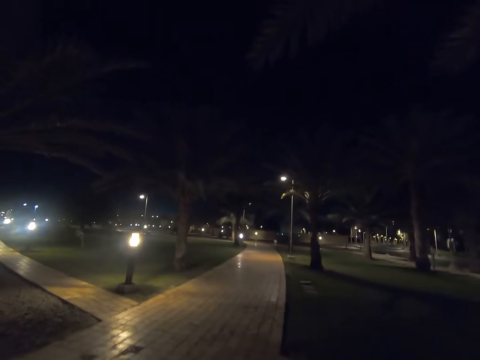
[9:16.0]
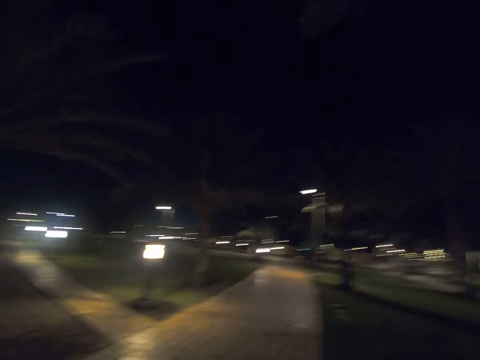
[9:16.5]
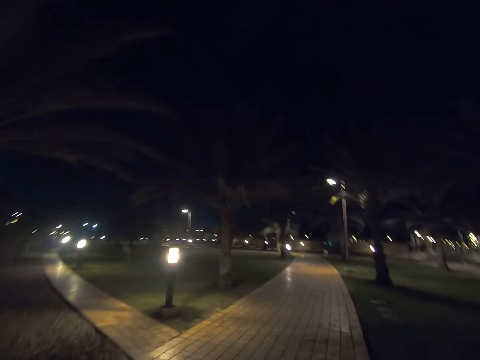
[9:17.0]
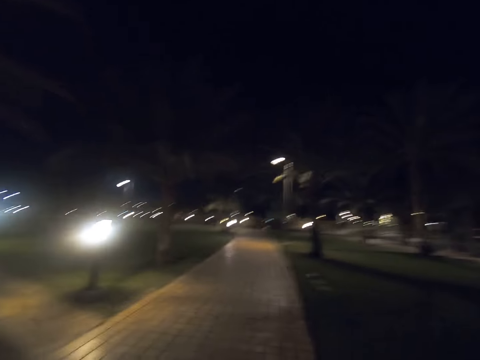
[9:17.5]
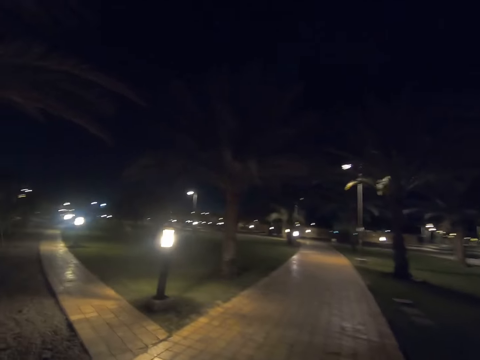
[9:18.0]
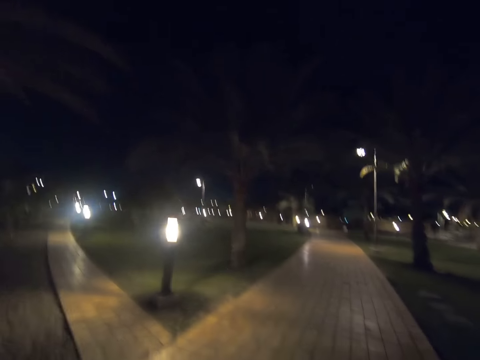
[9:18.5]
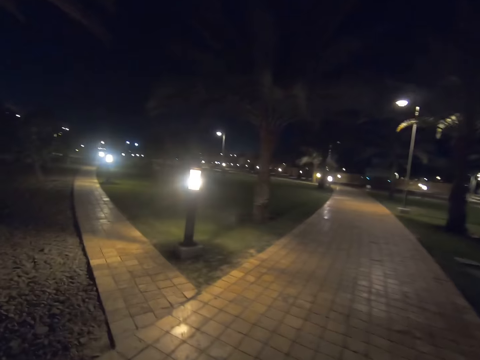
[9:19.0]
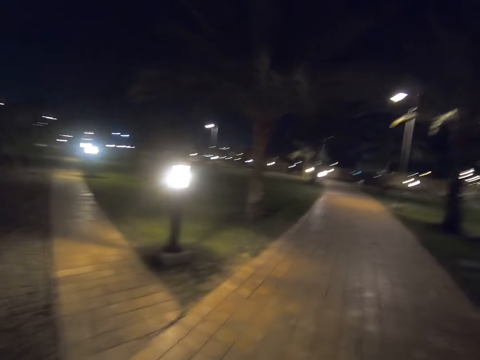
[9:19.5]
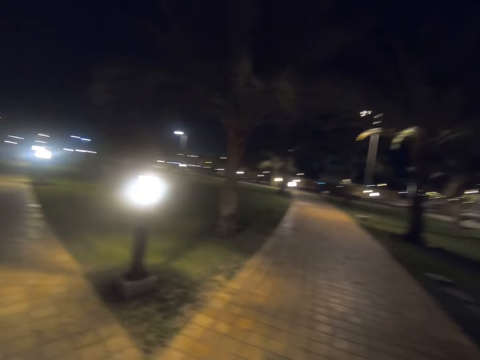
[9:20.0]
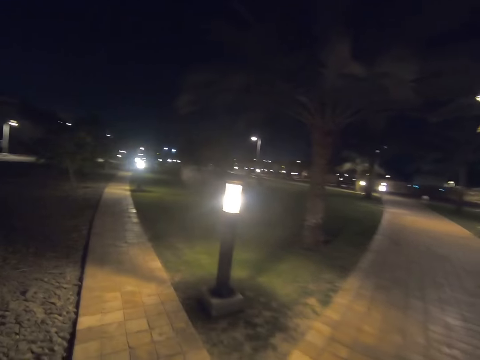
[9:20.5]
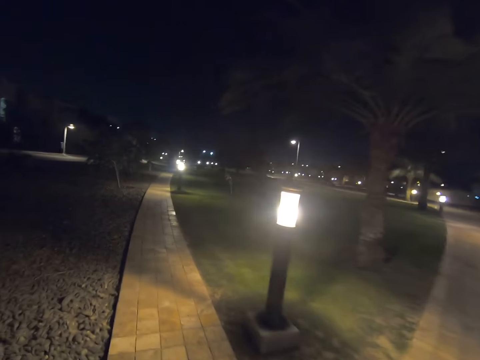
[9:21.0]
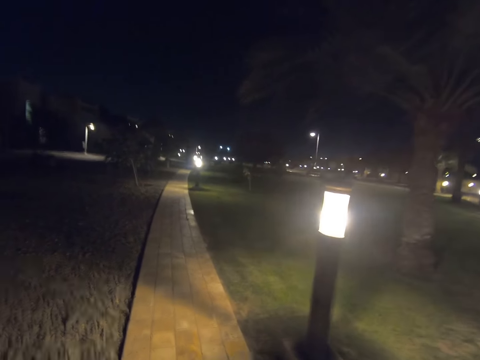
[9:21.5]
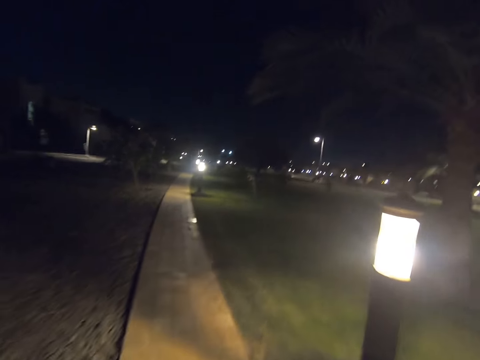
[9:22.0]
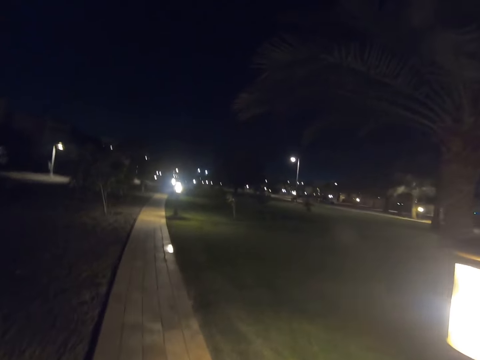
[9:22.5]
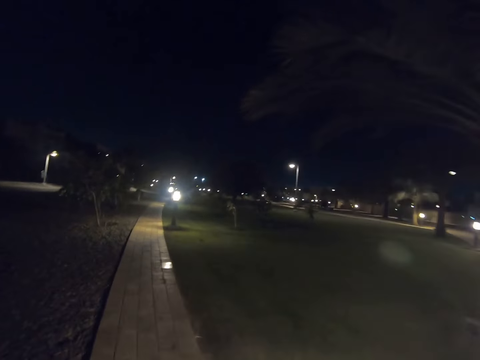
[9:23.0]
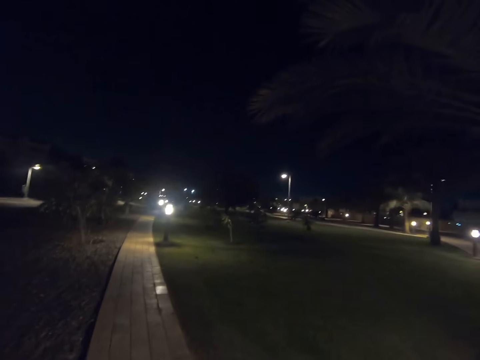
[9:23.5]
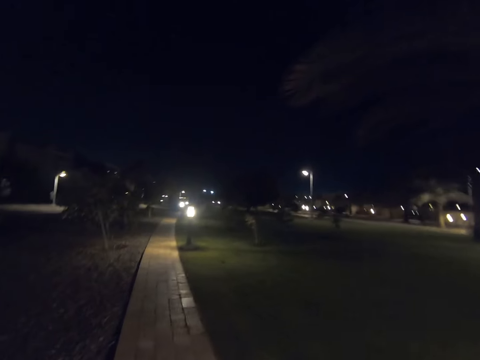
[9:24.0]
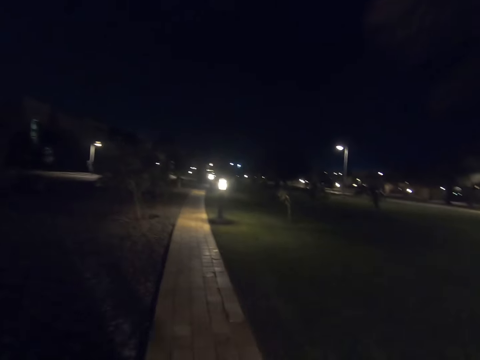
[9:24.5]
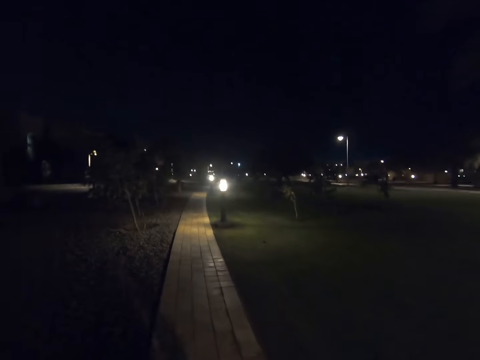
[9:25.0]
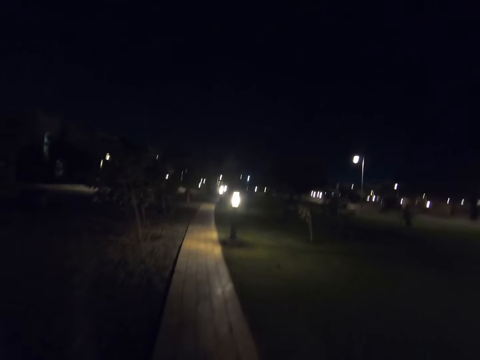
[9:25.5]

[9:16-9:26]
The camera wearer walks on a path. They walk forward. They look right. They look forward.

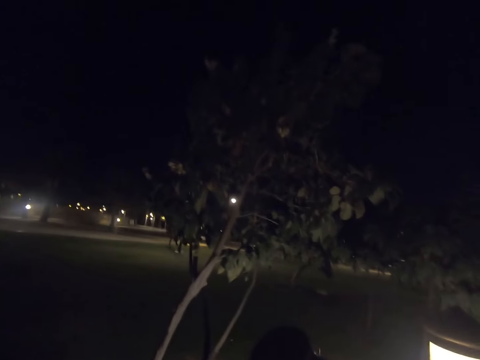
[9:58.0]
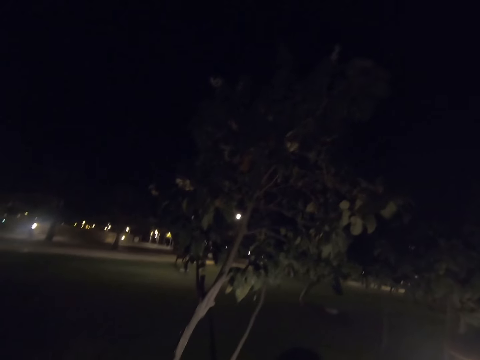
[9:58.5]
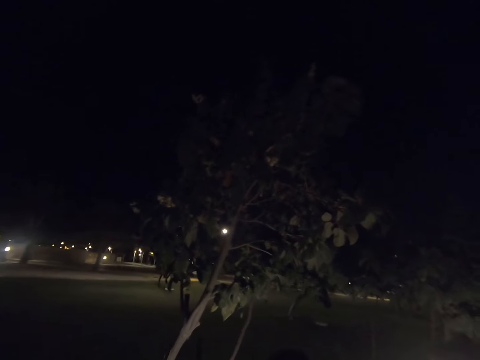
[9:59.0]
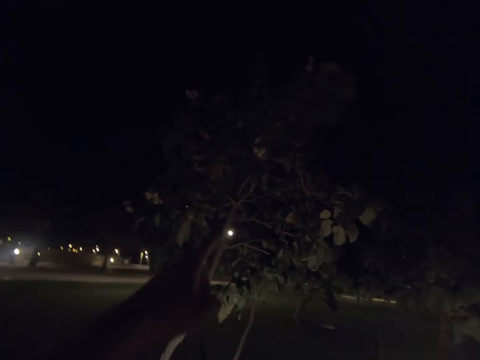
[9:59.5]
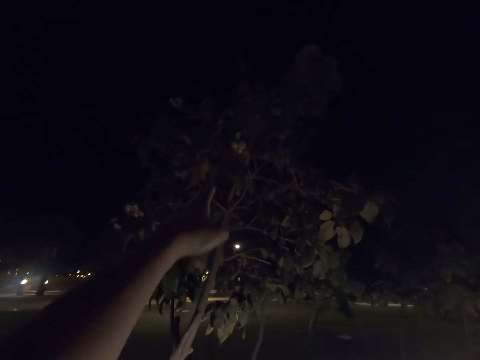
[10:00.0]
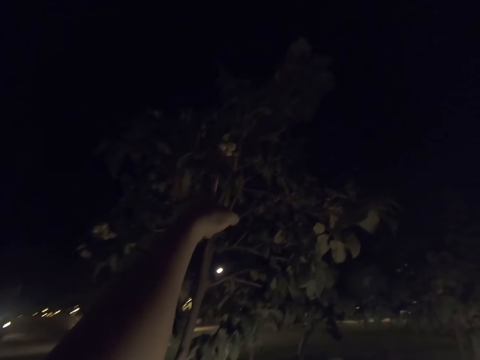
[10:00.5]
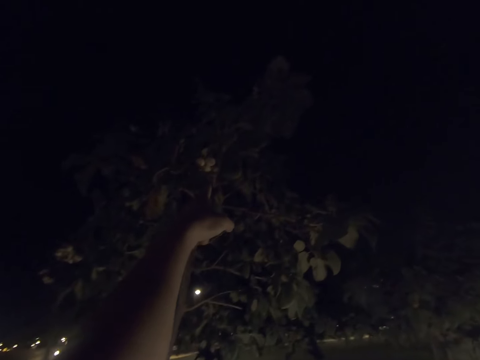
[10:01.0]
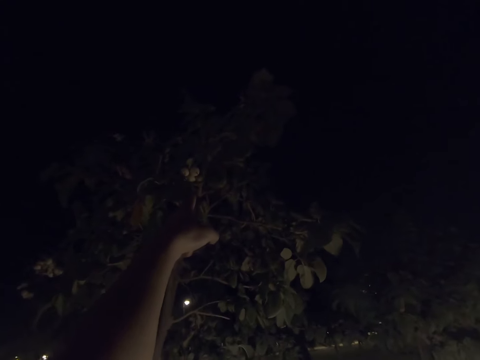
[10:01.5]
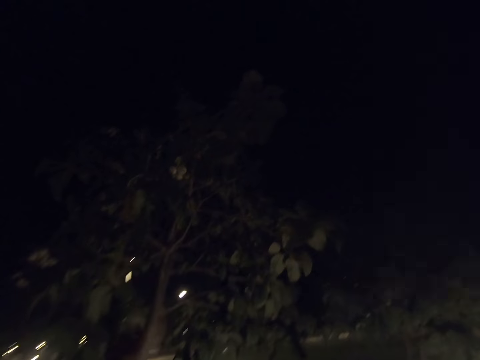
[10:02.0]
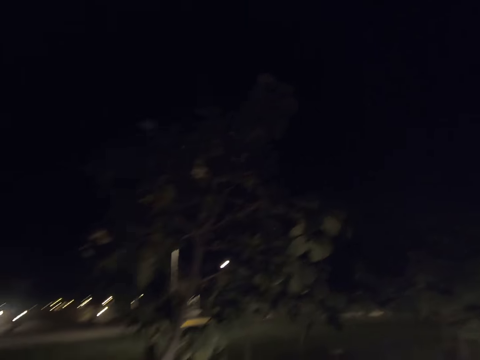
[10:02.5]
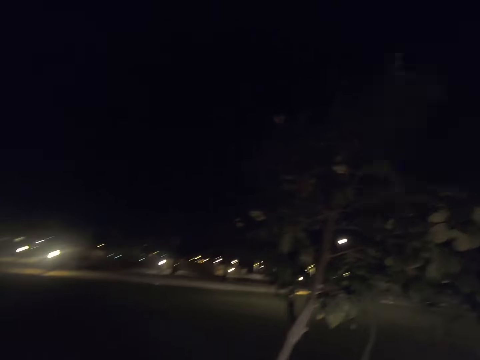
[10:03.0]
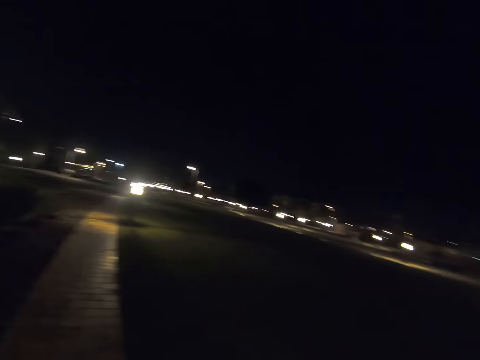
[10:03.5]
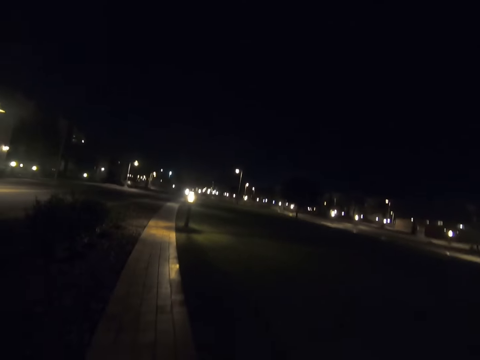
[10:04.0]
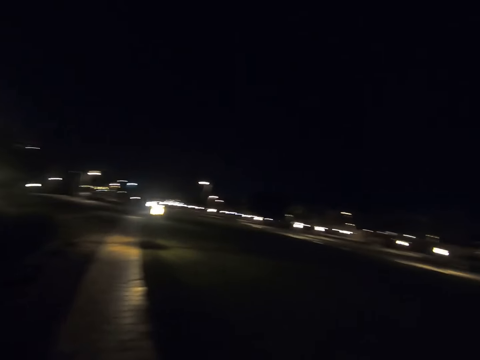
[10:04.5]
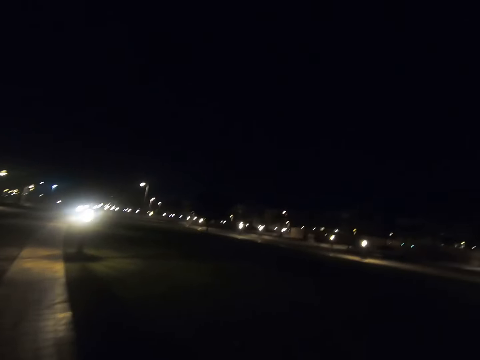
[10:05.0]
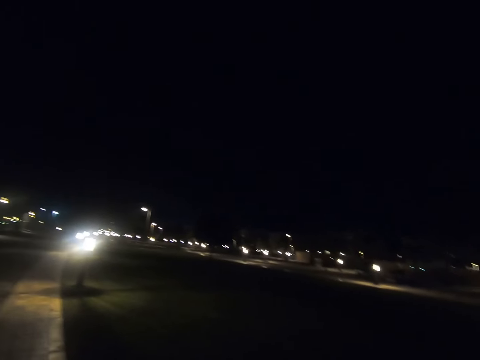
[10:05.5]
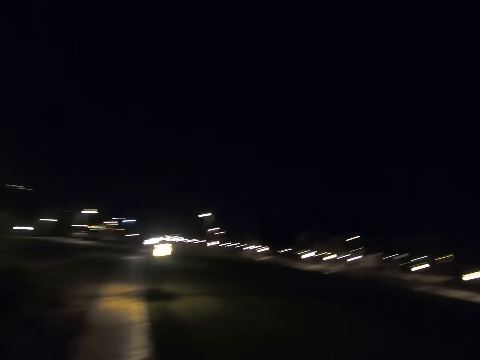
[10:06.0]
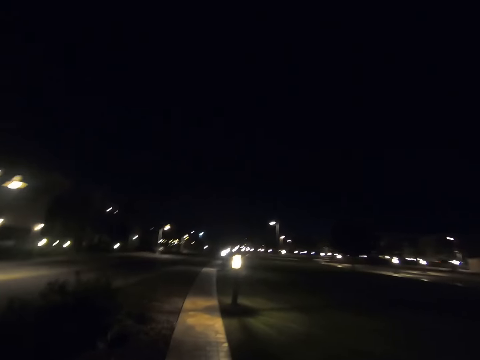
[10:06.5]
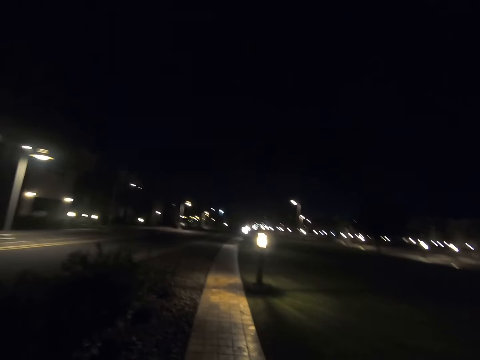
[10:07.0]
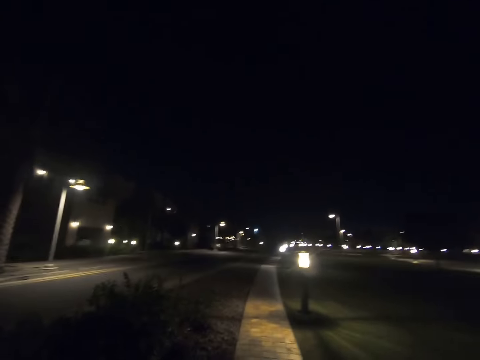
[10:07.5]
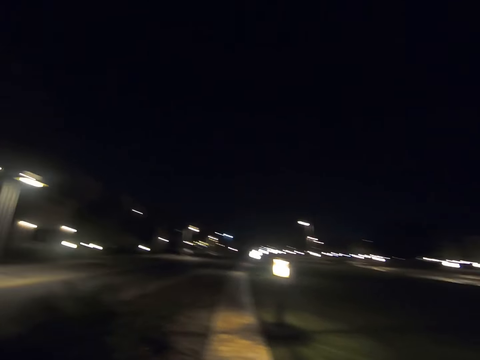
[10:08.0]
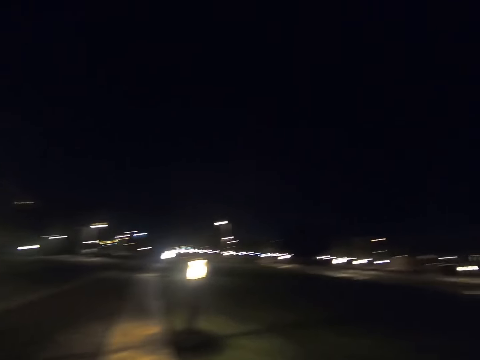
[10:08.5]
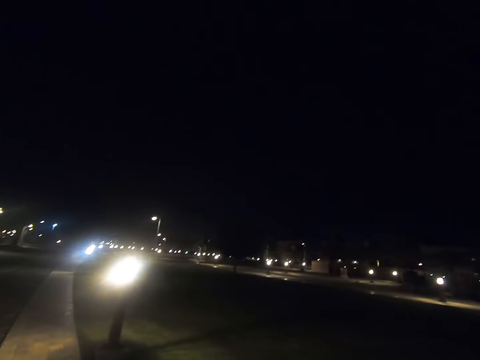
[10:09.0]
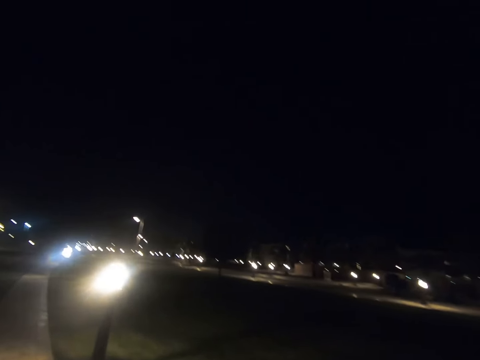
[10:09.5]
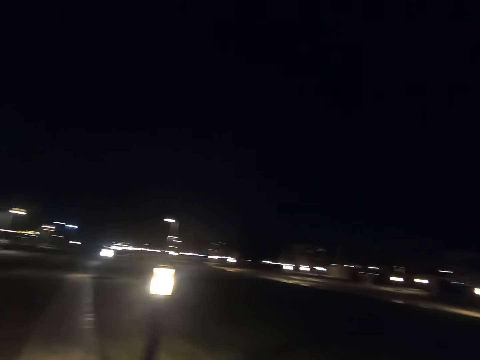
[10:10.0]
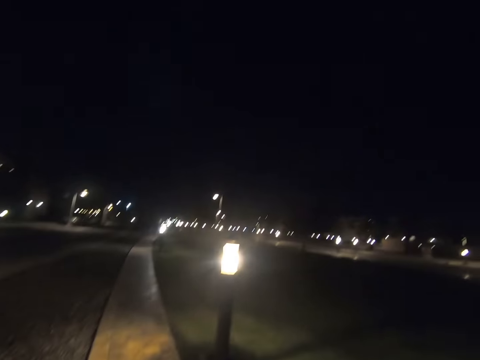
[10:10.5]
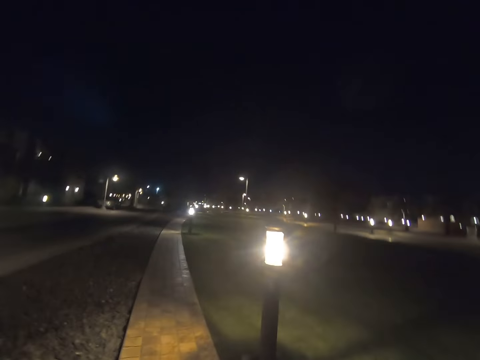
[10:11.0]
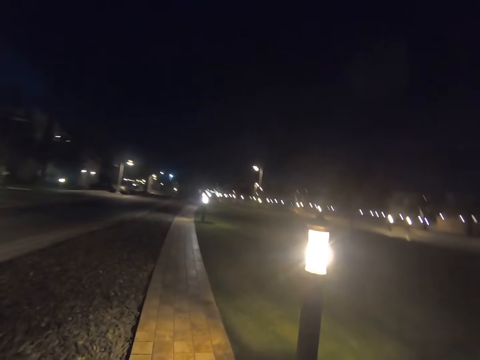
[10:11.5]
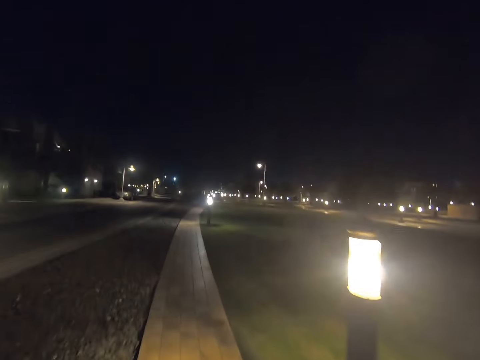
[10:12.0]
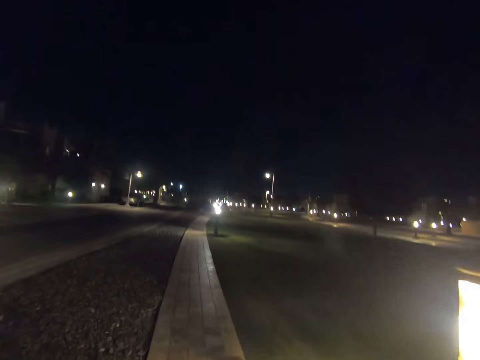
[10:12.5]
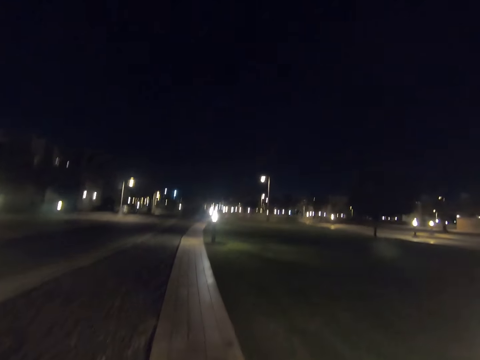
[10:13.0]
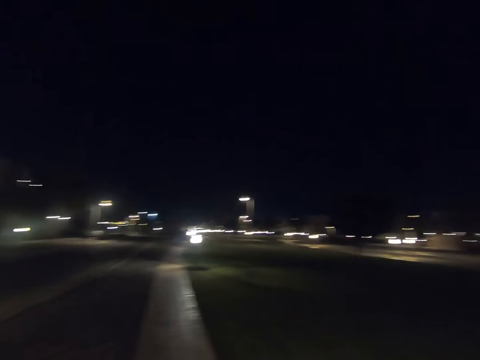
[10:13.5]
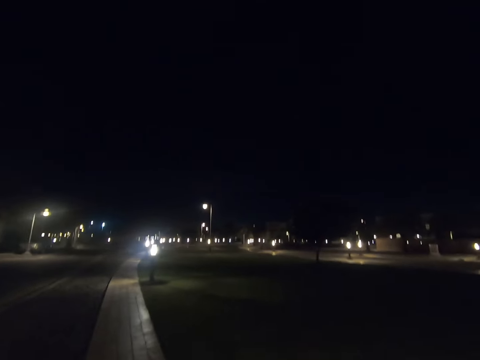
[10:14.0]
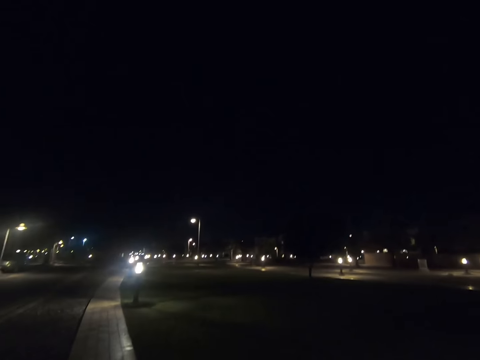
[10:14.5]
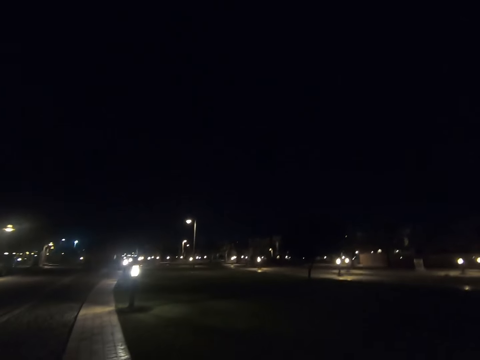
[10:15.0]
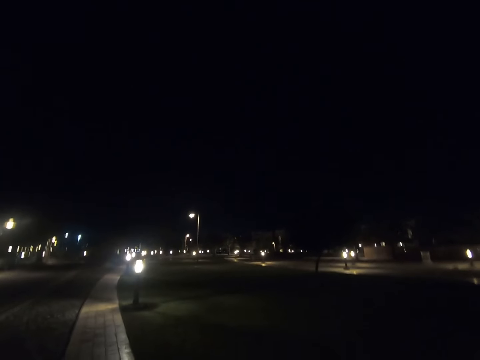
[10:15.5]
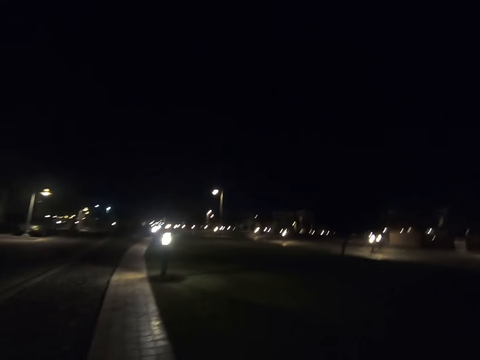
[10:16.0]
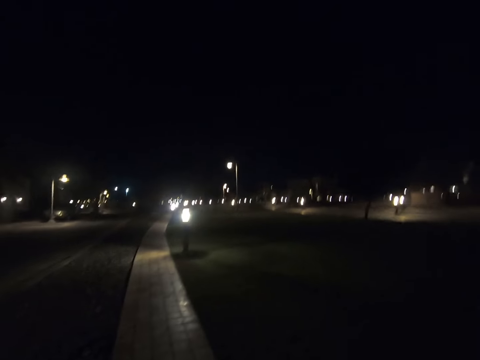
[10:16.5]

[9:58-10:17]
The camera wearer points towards the fruits on the tree. They converse with a person. They turn left. They walk along the street. They look right. They look forward. They look right. They look forward. They look right.
